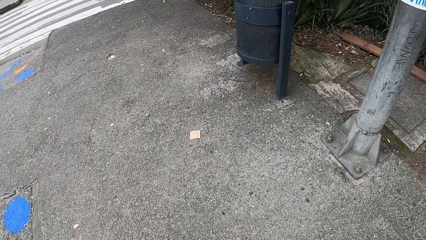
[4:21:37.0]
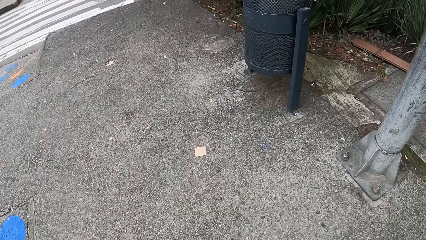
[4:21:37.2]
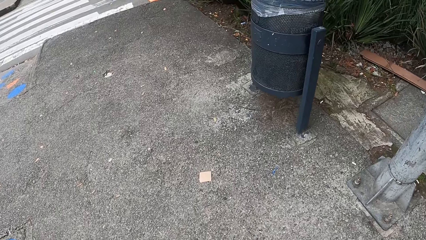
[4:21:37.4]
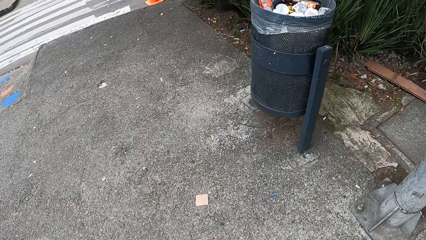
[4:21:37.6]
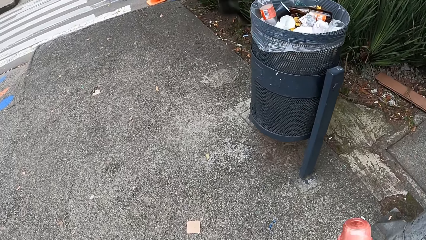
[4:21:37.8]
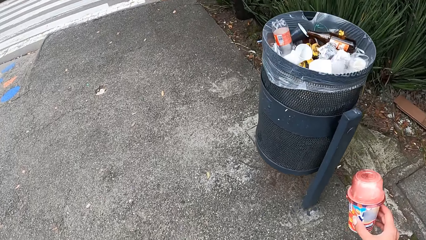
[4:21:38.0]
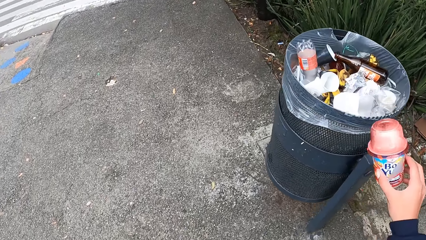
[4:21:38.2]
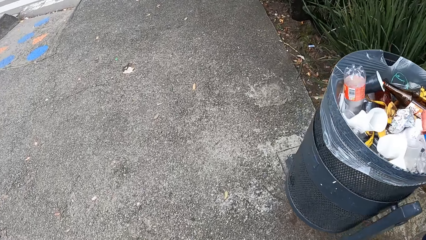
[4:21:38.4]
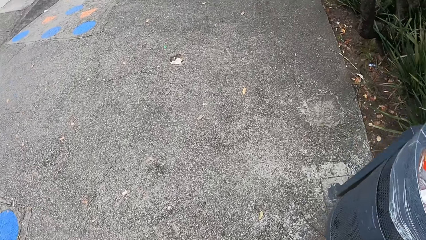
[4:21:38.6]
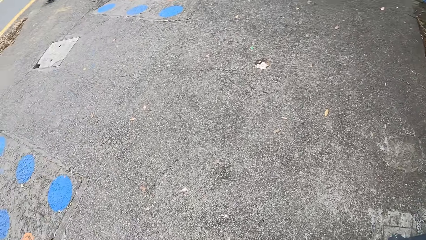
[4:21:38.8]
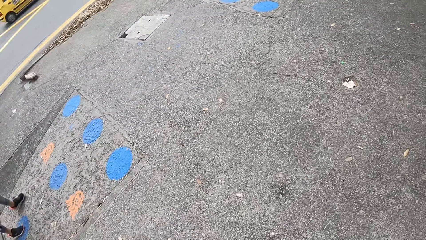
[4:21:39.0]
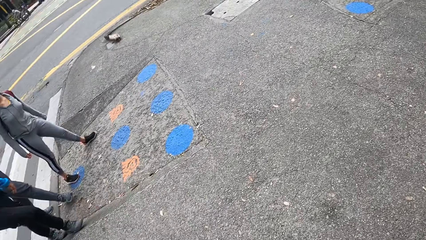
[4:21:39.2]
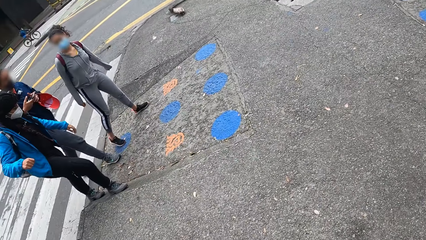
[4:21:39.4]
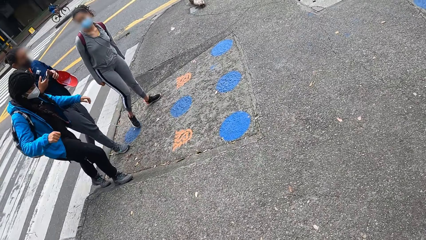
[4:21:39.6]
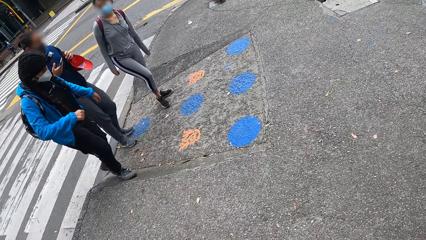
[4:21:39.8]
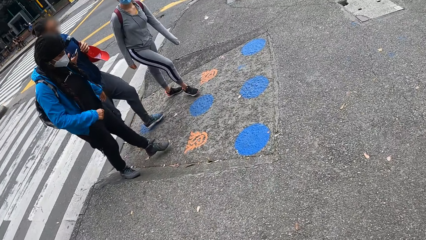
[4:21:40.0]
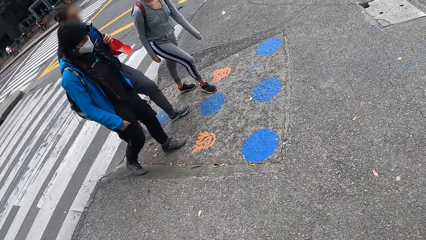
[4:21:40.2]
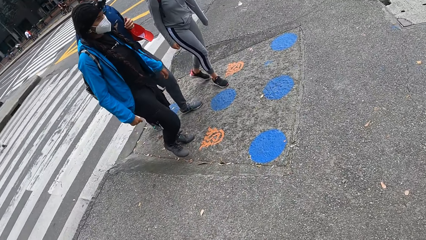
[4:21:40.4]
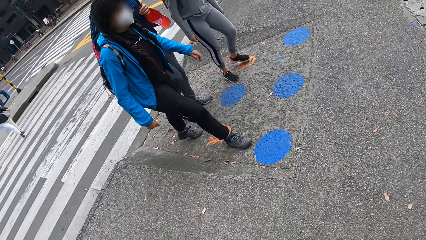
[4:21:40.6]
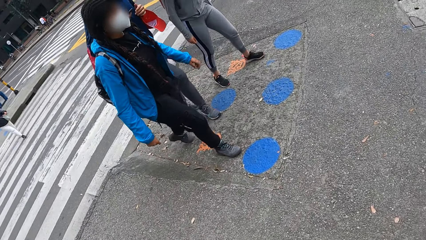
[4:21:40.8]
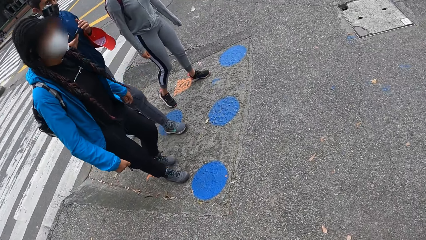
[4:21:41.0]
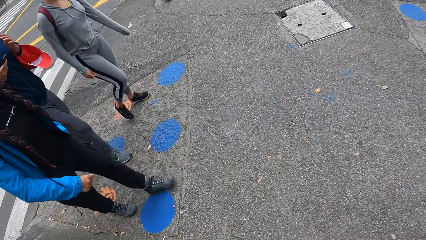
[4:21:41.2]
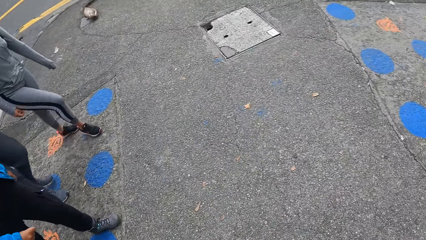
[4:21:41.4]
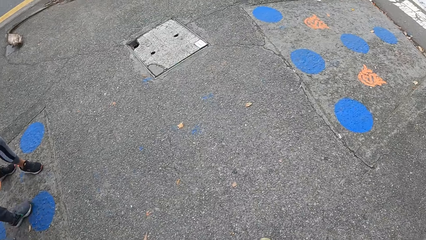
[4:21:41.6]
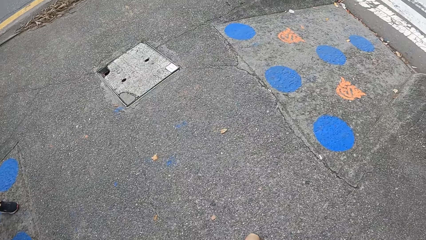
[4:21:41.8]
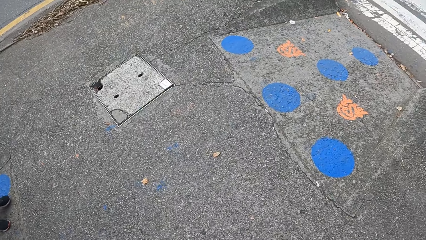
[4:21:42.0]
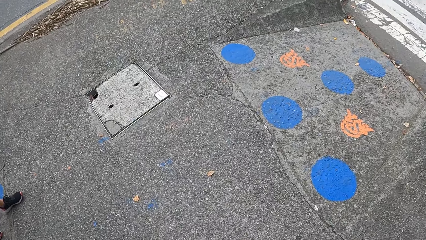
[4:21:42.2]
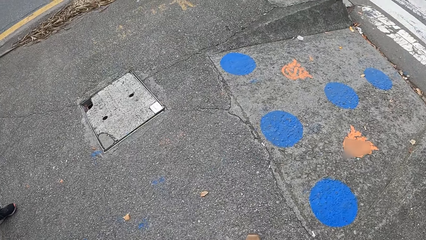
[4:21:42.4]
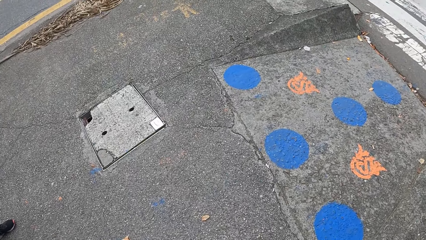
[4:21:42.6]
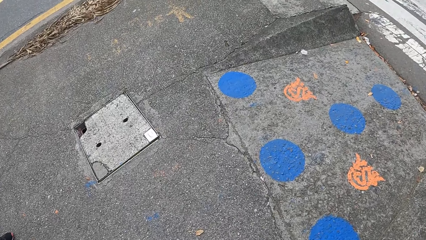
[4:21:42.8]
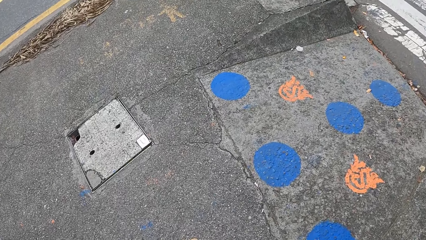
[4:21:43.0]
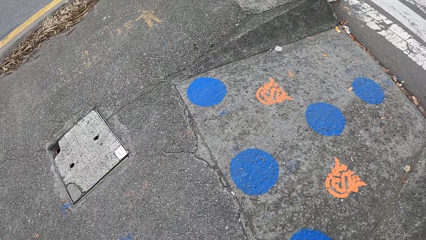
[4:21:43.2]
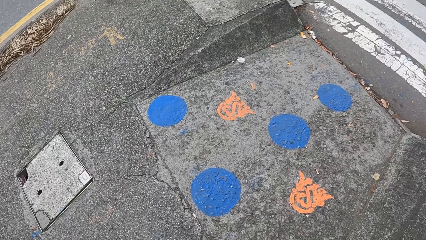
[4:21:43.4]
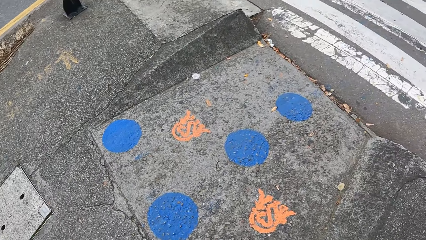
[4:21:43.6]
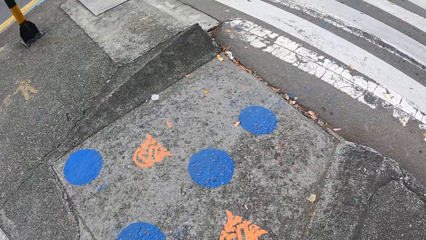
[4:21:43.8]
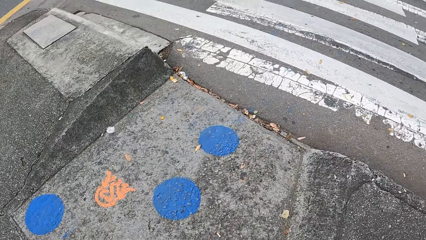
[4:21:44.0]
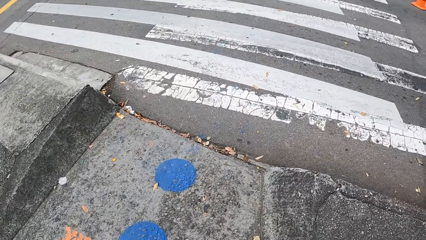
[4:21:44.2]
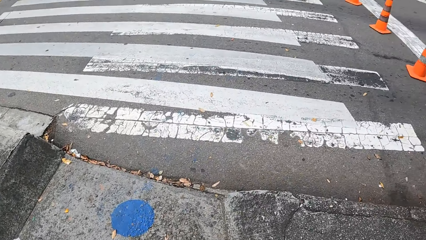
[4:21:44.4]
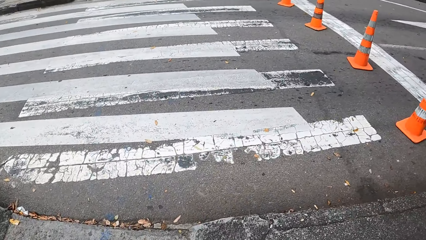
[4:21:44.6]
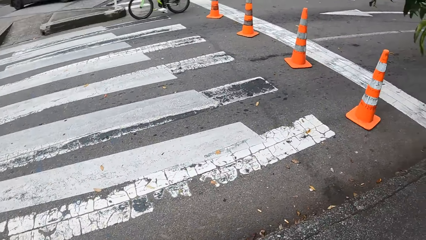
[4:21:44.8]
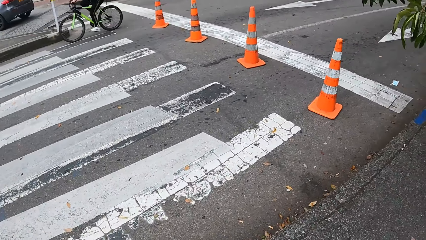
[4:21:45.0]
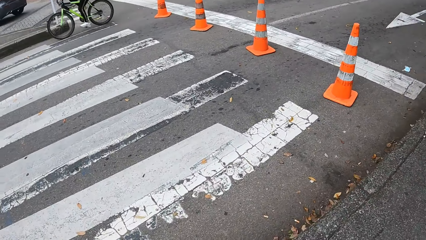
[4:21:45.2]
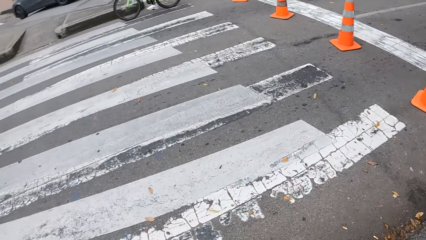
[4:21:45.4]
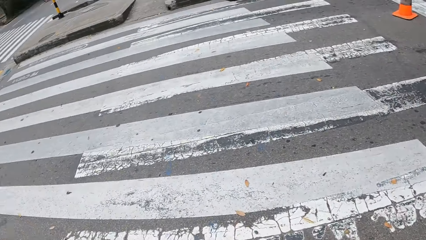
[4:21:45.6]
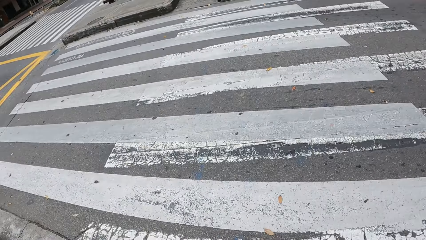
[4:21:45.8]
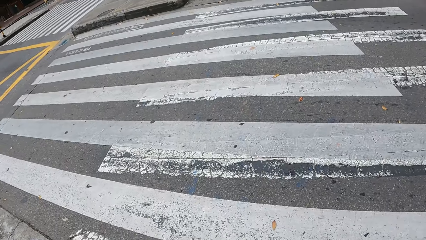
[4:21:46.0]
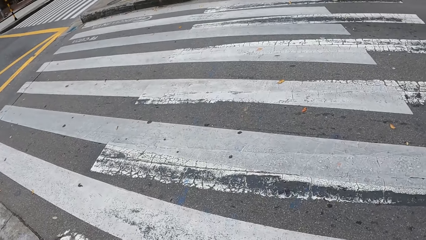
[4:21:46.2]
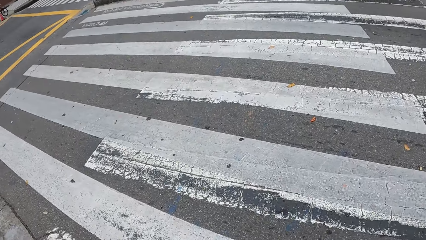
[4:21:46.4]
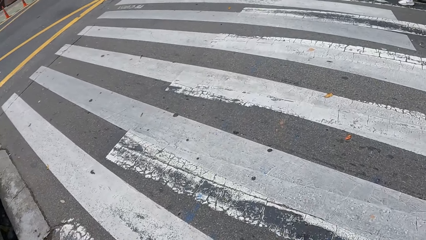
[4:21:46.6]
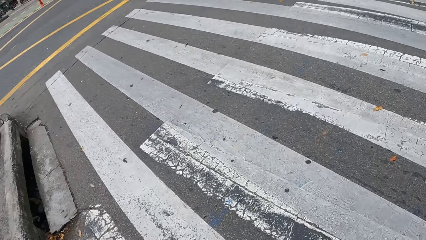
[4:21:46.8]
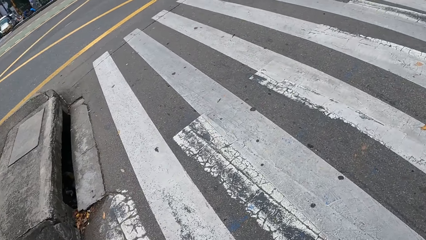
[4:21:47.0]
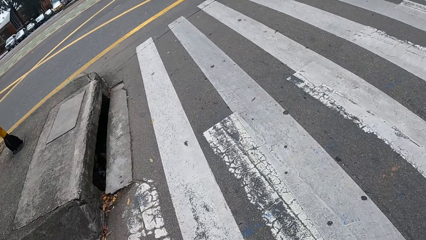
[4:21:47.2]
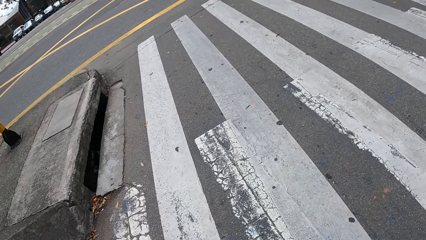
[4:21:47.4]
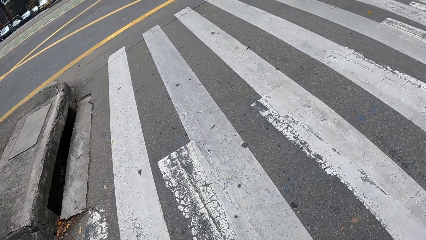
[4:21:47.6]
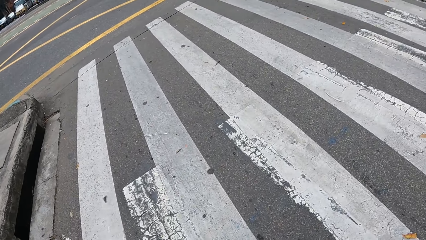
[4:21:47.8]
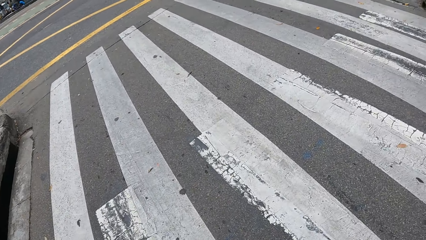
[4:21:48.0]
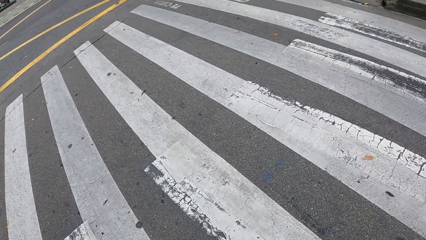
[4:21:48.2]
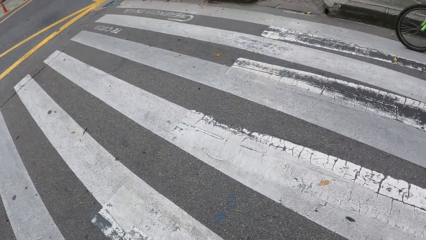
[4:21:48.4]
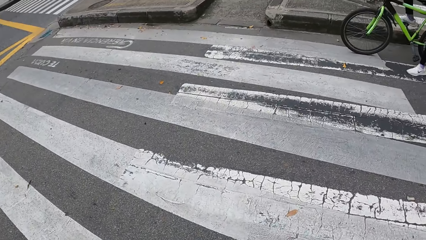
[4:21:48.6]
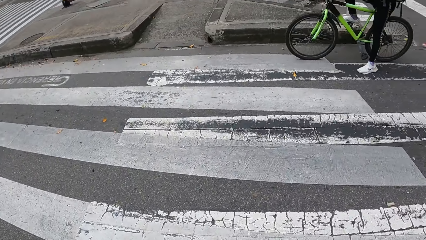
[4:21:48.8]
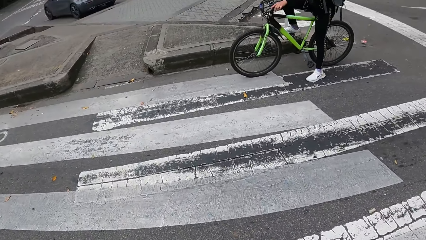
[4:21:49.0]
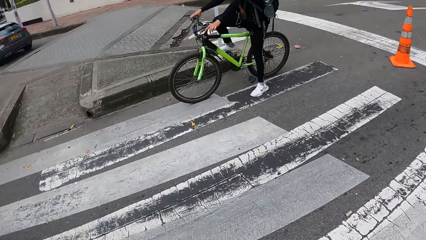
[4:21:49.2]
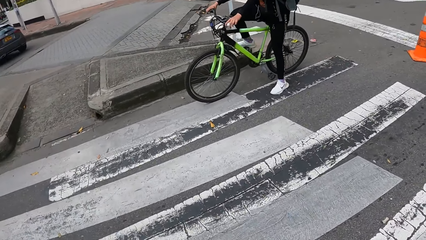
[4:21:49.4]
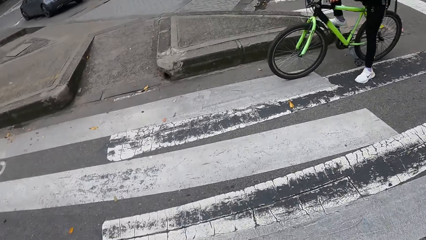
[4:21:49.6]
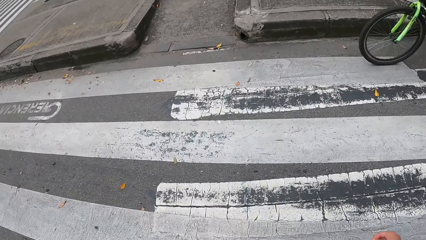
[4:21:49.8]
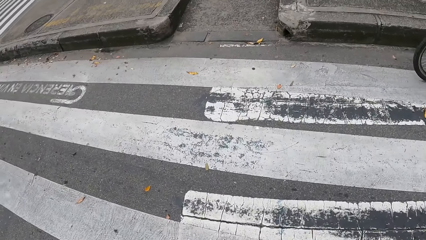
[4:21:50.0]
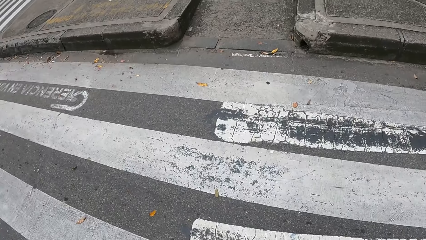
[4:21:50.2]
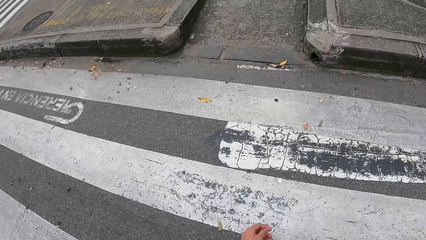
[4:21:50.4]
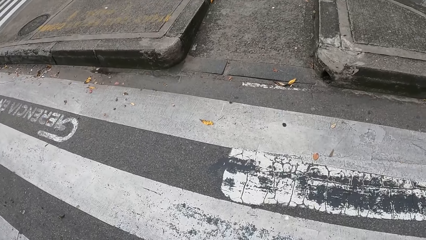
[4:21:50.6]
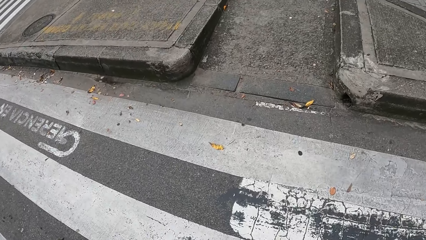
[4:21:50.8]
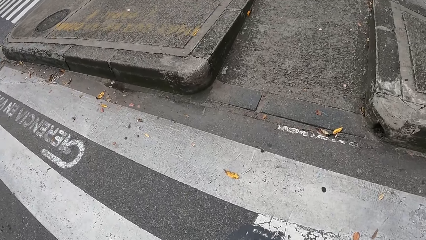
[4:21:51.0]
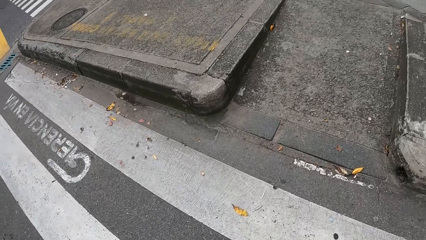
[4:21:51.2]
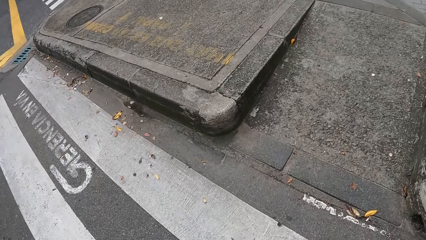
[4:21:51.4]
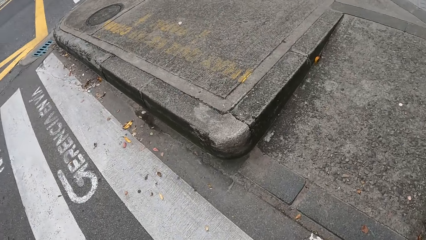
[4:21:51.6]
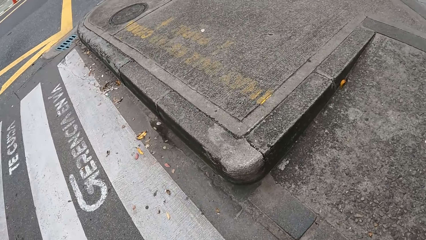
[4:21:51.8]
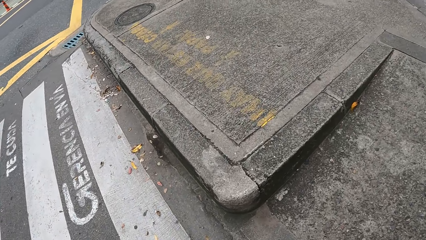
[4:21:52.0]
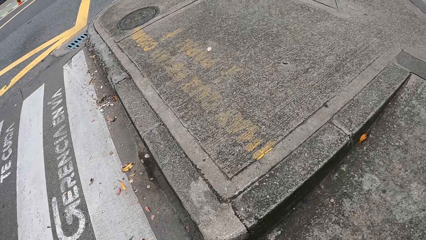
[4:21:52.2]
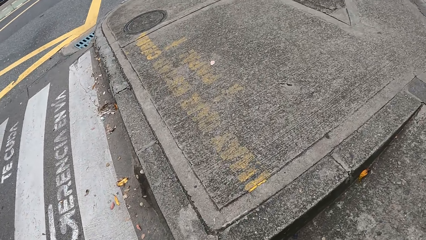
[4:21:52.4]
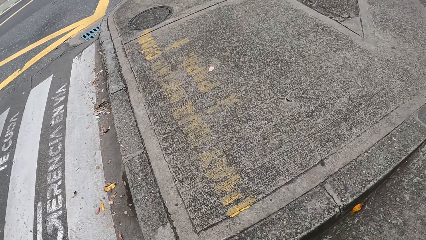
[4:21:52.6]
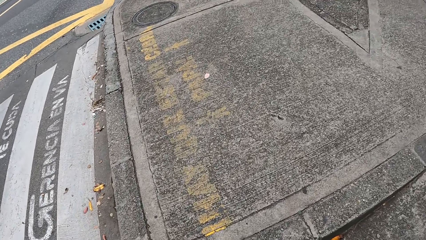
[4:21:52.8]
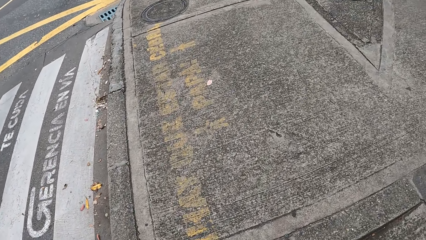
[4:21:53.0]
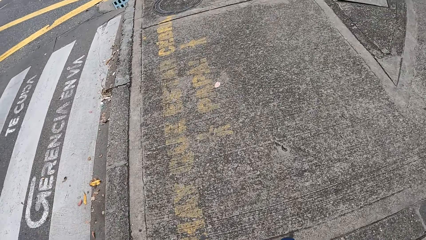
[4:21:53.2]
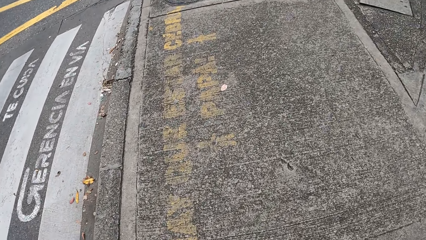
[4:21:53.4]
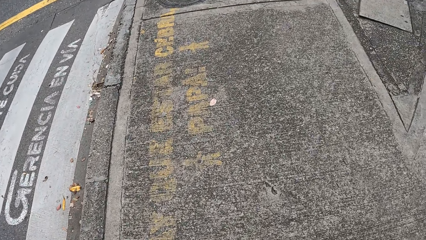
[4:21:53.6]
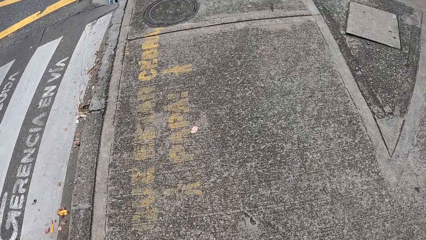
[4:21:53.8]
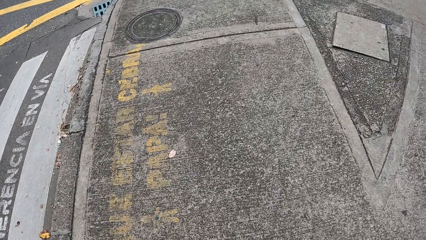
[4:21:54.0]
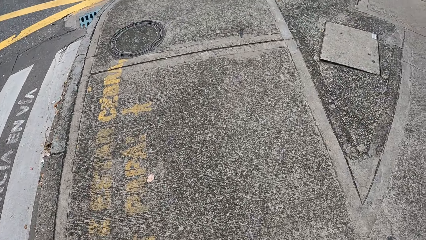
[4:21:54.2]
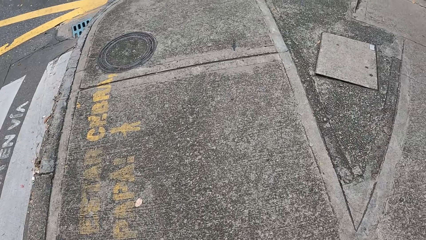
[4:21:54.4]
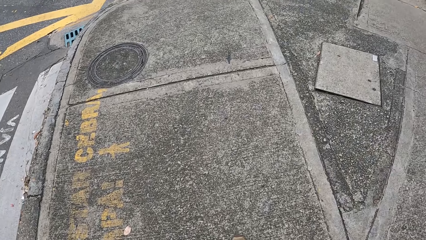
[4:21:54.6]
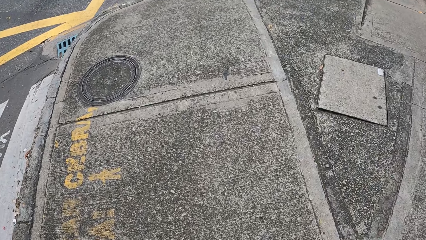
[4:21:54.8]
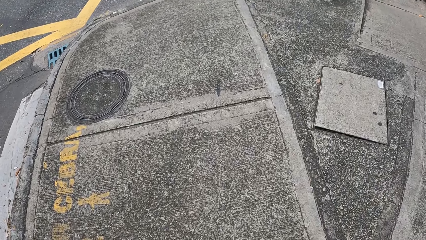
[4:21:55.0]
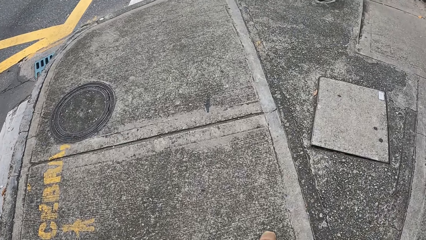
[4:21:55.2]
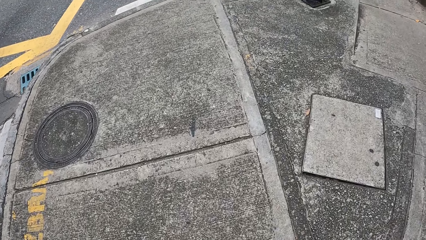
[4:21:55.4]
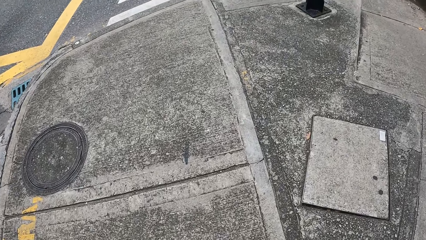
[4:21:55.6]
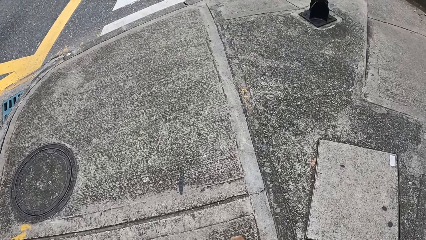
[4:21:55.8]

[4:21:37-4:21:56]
The camera wearer puts the trash in the dustbin. They look around. They walk along the road.
